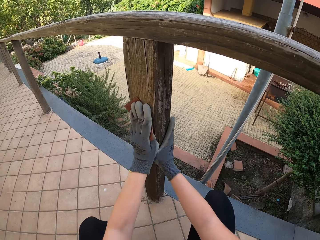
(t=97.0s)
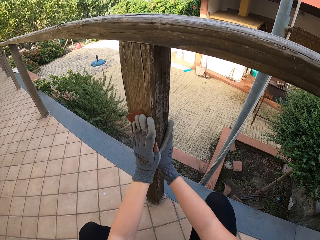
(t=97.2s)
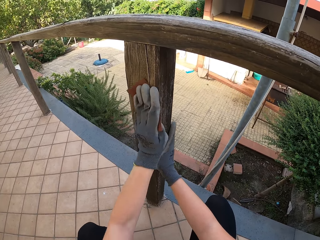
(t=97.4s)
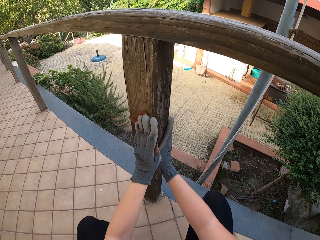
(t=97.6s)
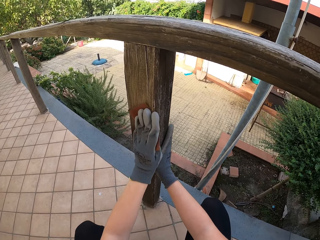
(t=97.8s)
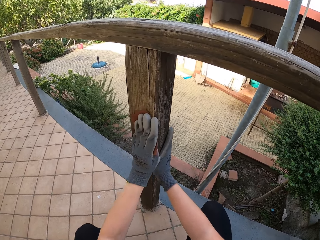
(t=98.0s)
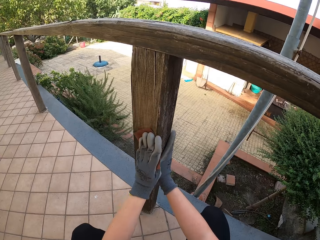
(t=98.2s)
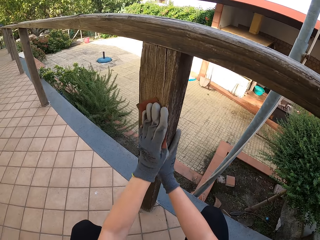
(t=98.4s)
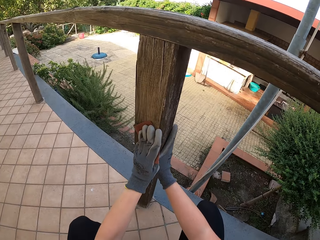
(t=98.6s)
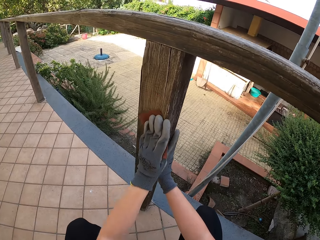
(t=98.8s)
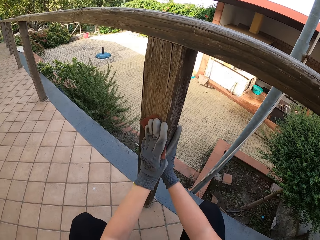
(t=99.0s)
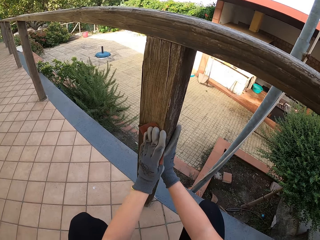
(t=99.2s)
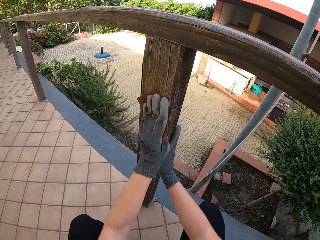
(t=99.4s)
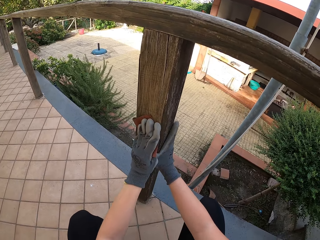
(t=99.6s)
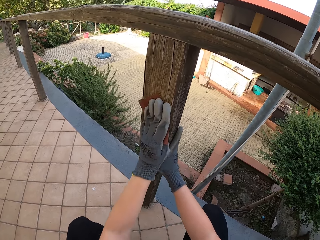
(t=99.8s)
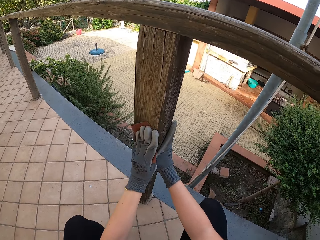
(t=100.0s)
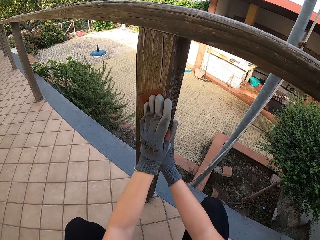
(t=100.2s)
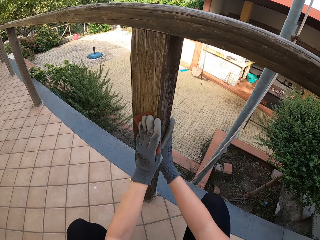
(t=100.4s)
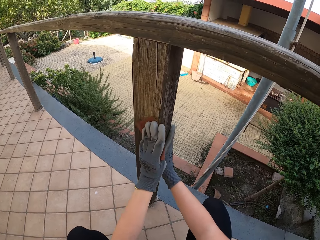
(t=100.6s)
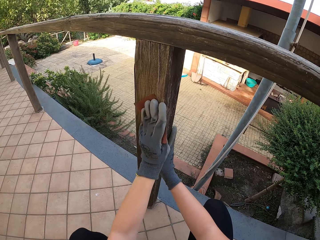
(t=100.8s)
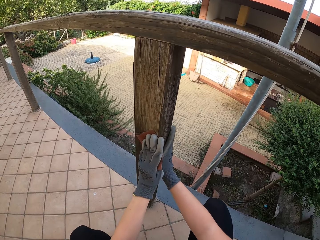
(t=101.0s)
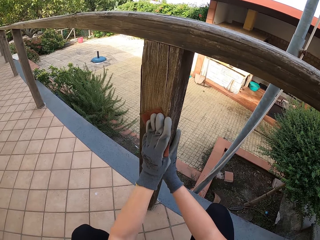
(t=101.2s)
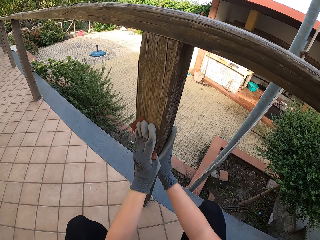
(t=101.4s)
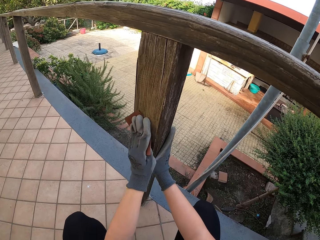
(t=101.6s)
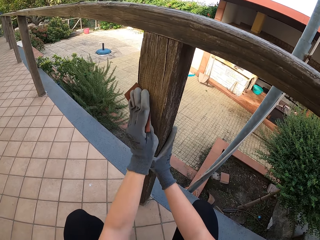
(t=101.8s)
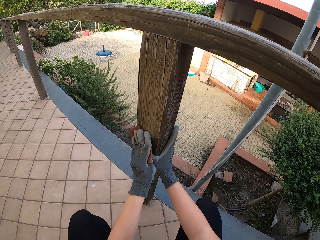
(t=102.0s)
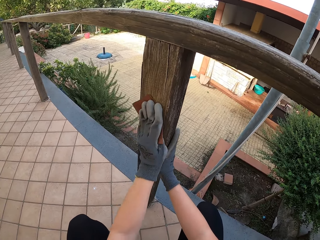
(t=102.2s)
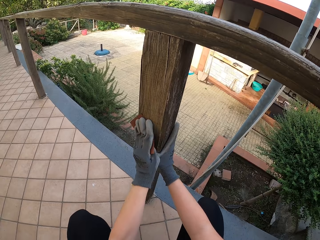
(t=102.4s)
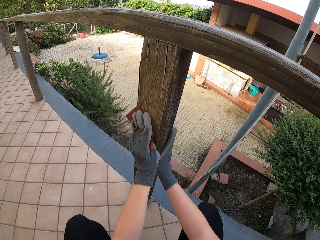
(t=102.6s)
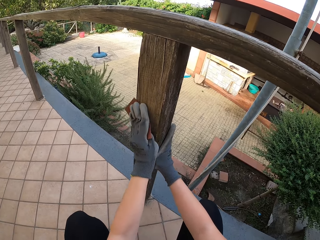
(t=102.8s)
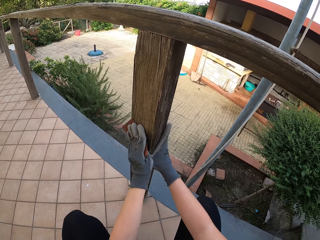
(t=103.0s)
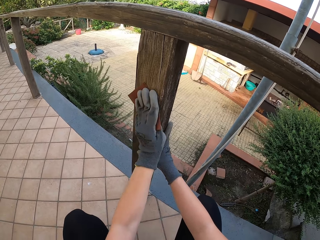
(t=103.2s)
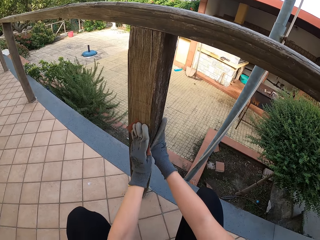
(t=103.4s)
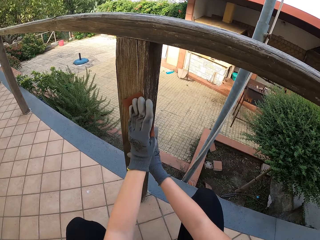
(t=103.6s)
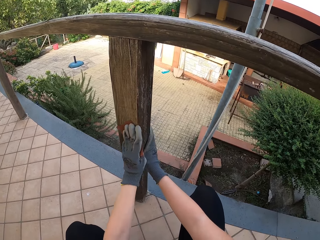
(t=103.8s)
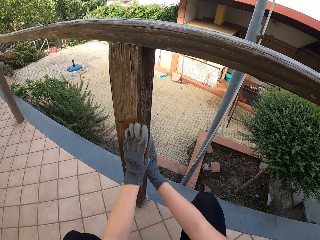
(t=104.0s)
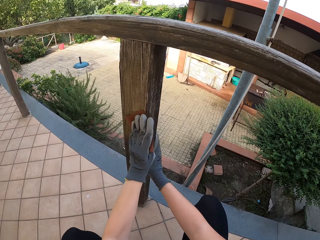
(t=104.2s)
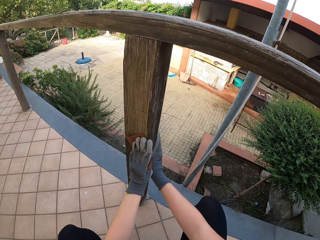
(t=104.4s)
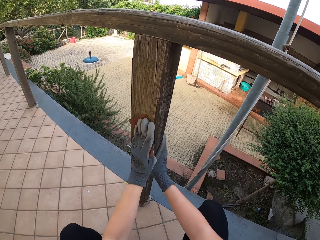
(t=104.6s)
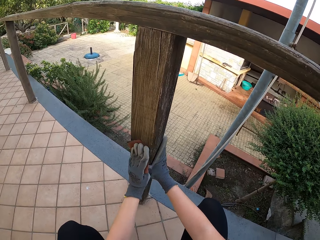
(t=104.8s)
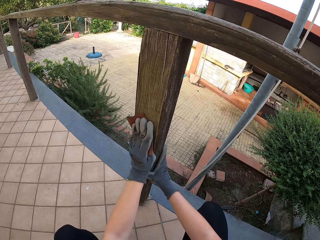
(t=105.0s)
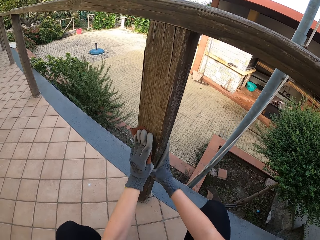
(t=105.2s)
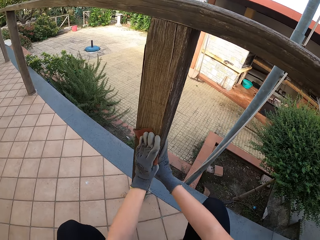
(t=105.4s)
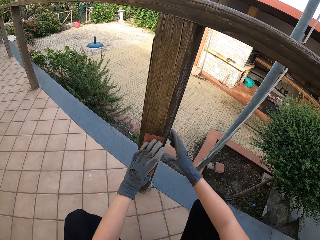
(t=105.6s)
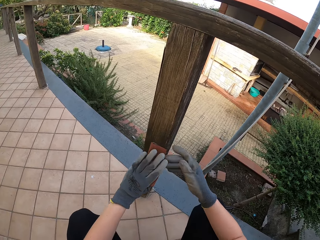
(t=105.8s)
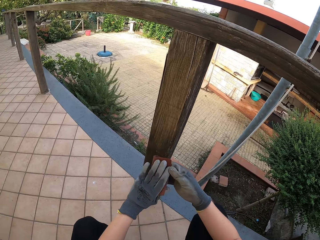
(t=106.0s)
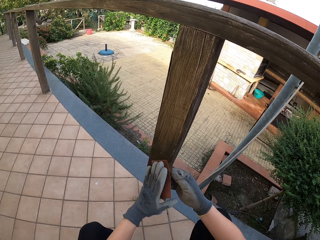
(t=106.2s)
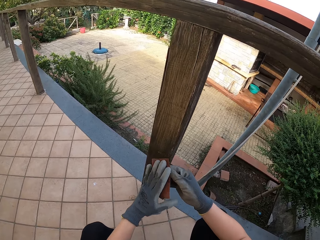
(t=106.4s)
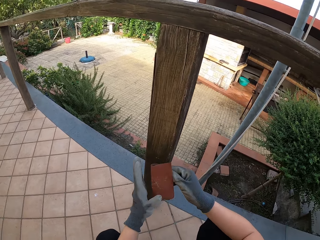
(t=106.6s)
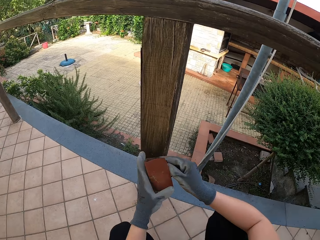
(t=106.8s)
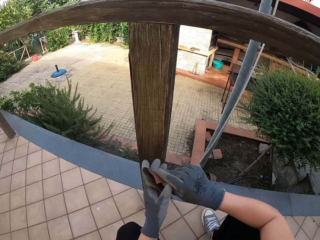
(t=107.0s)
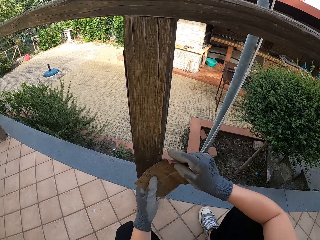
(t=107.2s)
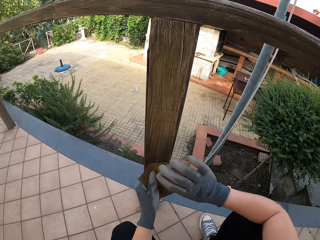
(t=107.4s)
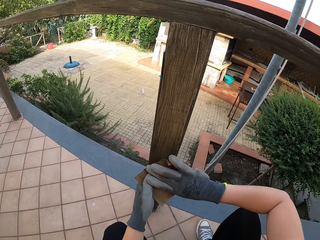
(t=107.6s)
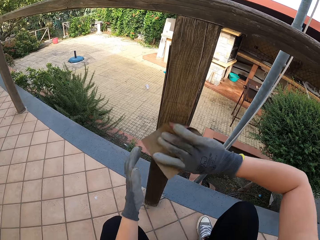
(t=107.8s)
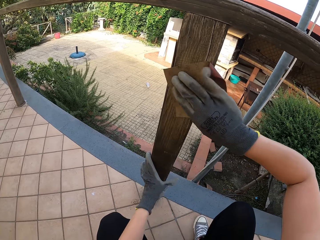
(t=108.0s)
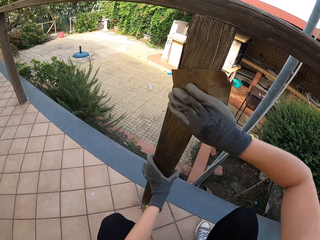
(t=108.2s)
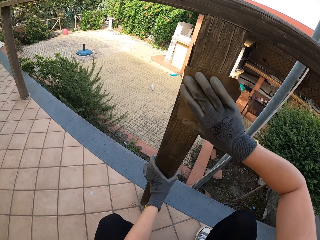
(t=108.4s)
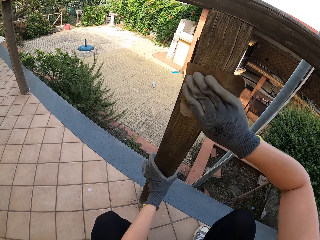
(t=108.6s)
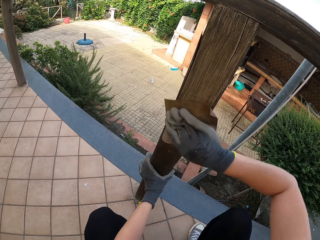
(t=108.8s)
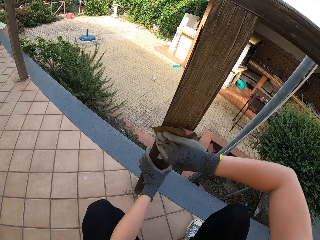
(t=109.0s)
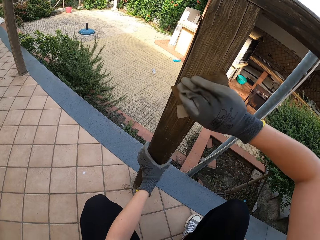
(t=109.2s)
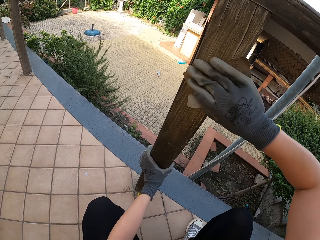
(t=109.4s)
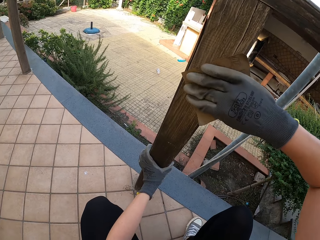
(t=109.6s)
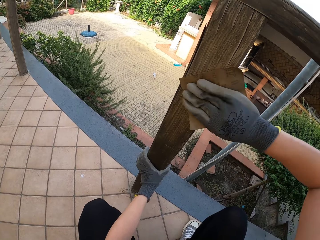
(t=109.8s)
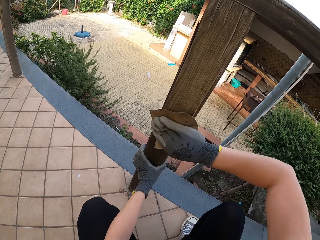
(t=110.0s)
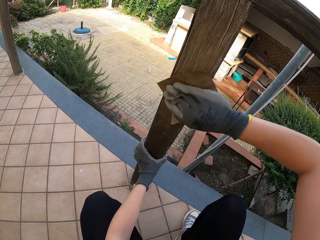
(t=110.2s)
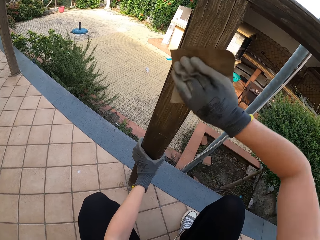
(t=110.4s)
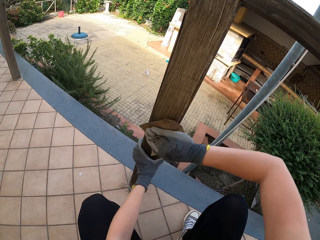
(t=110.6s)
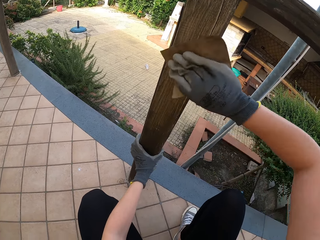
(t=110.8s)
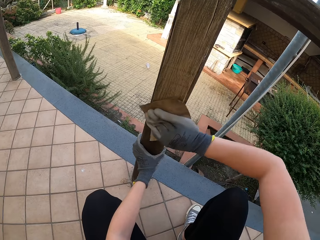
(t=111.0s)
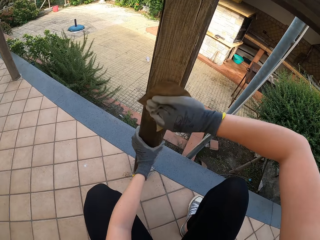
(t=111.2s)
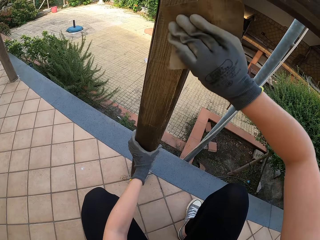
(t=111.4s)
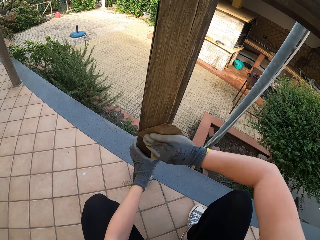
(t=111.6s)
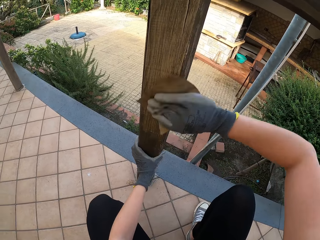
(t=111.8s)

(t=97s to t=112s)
The camera wearer looks at the sandpaper. She unfolds the sandpaper in her hands. She sands the rail with the sandpaper.

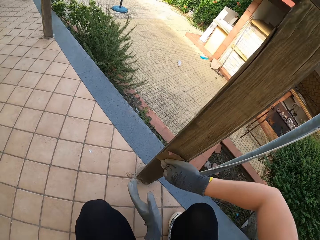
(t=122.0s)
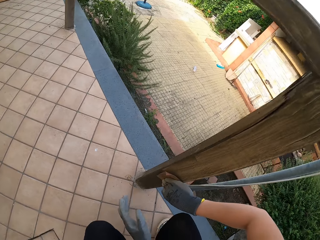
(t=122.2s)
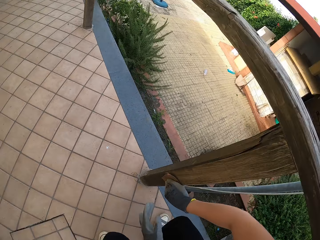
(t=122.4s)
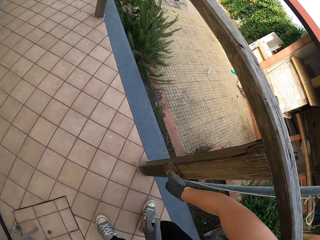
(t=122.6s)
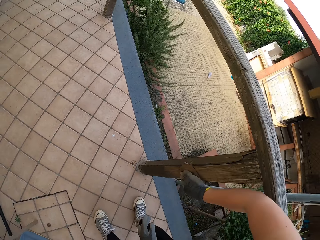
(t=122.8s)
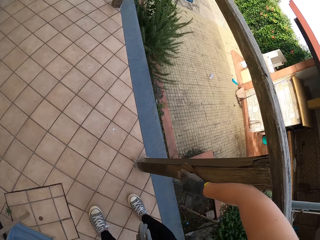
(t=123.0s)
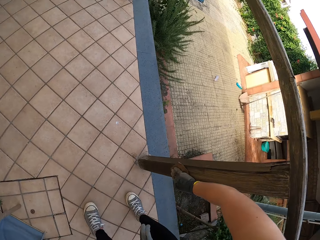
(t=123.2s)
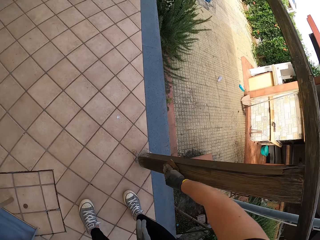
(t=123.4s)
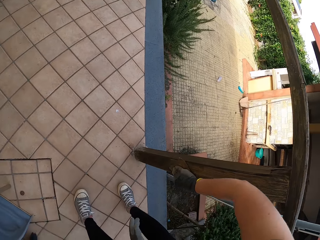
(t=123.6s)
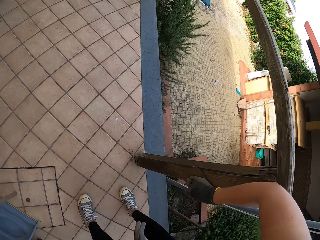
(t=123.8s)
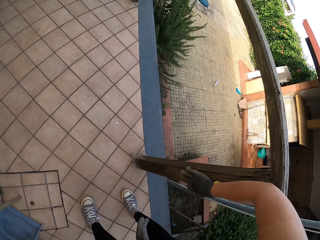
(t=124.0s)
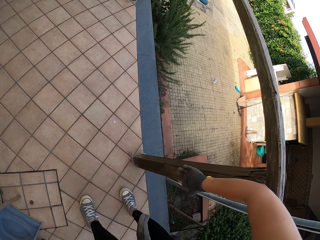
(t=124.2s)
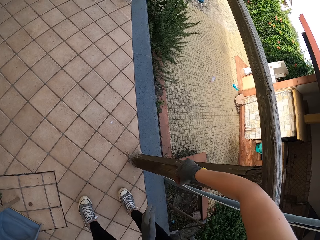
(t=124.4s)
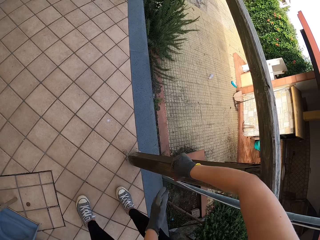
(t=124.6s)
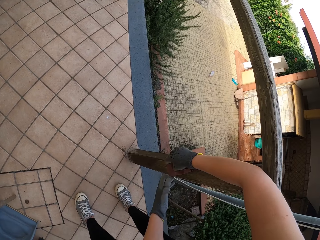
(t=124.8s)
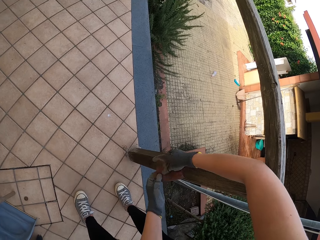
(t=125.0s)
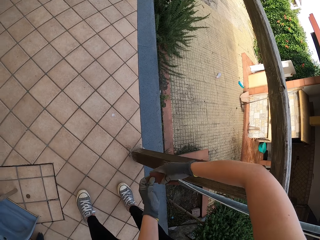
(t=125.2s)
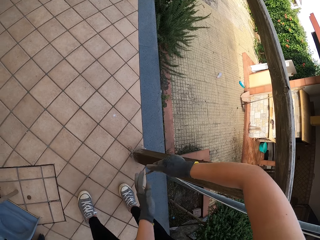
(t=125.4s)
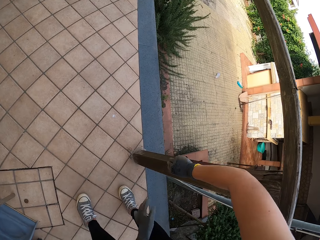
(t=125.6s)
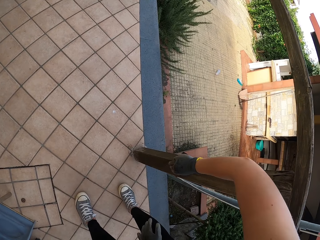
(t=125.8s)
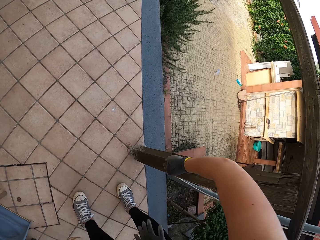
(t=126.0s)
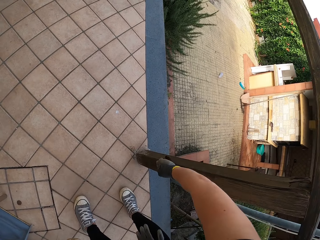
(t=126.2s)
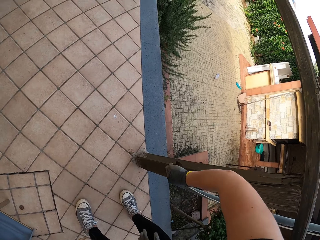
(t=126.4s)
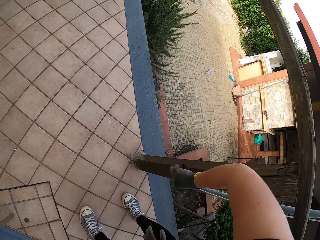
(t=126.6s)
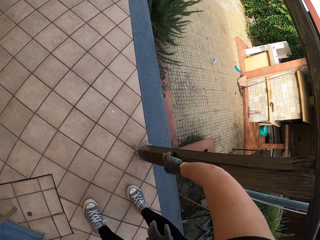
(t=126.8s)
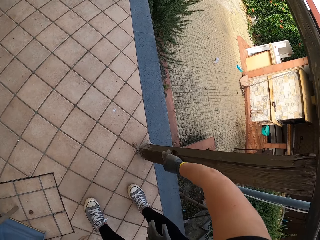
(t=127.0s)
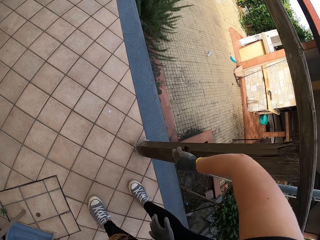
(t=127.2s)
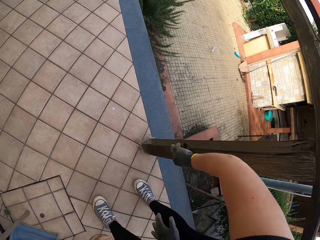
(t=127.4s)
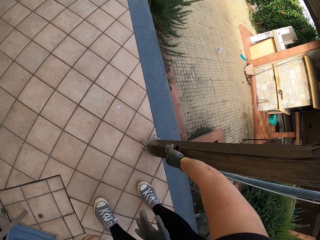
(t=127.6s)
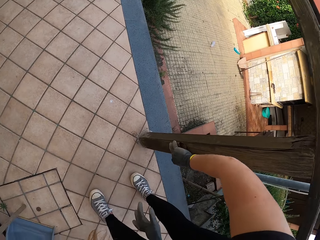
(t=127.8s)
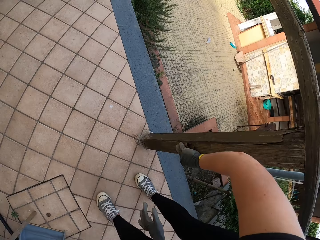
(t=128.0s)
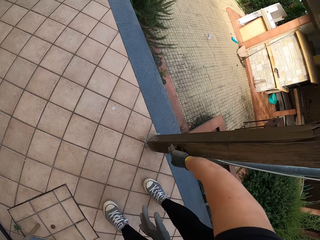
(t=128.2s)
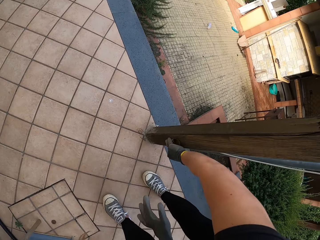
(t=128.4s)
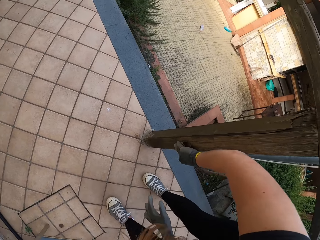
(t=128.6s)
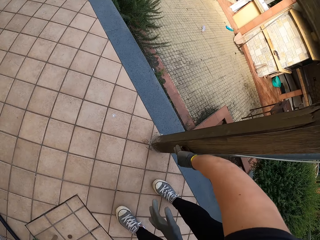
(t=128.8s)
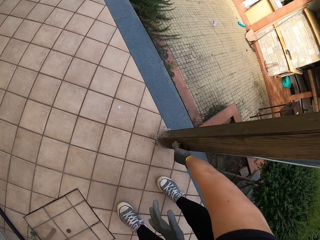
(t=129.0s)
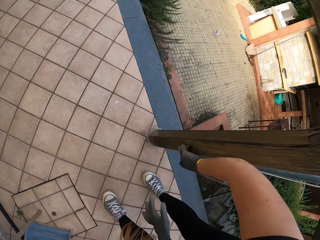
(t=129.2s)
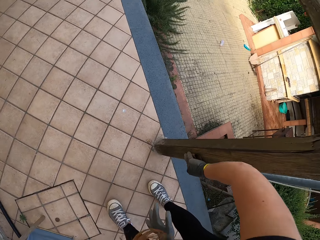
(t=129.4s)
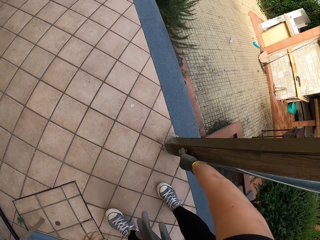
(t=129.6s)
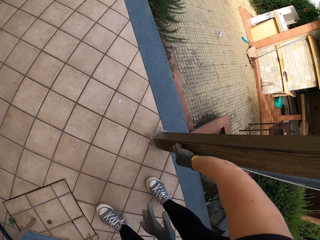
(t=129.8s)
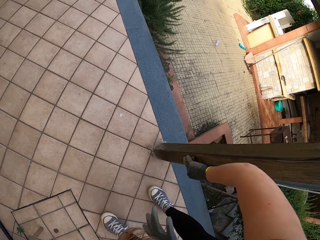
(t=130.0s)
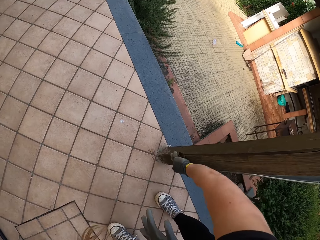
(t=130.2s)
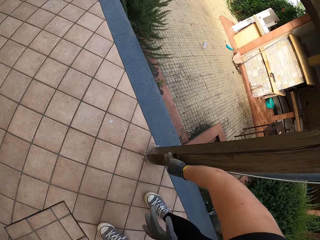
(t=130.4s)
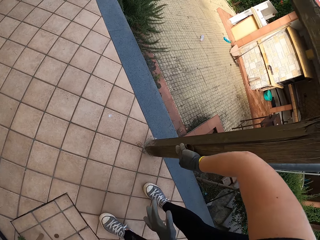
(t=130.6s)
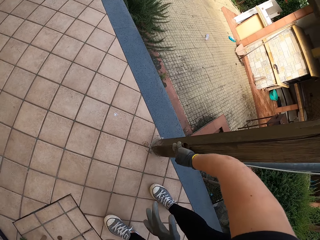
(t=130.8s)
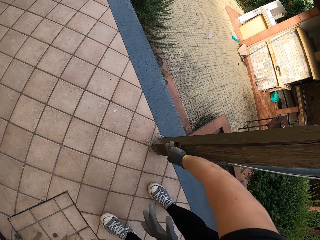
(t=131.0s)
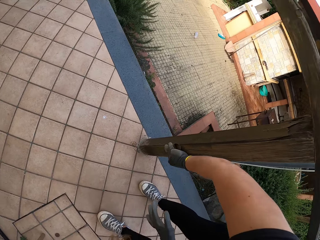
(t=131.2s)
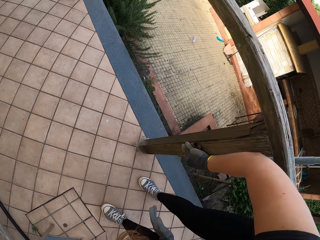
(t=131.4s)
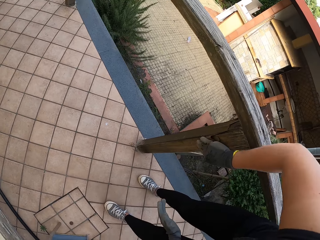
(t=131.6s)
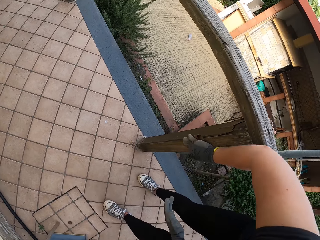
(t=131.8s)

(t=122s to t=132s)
The camera wearer adjusts the sandpaper. They look at the sandpaper. They sand the rail with the sandpaper.
